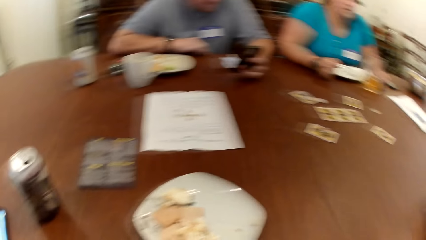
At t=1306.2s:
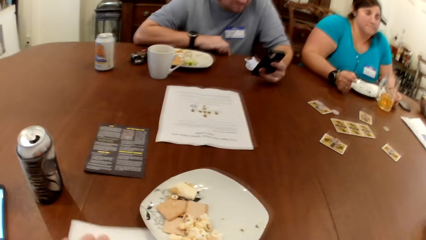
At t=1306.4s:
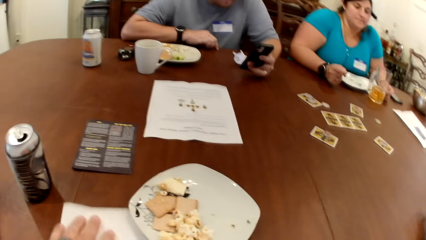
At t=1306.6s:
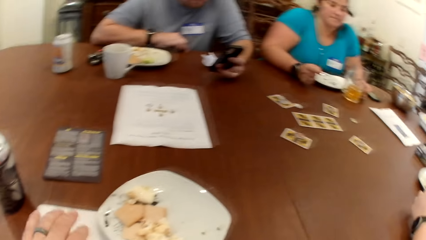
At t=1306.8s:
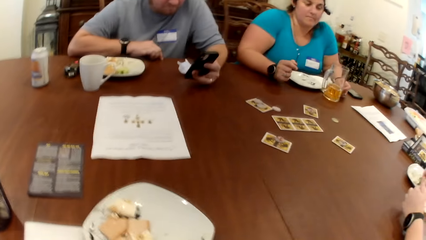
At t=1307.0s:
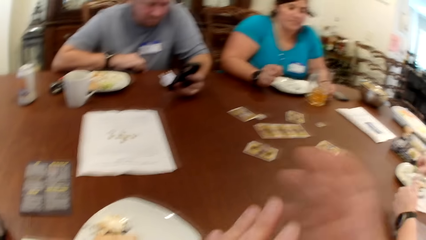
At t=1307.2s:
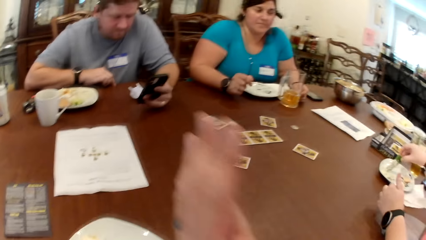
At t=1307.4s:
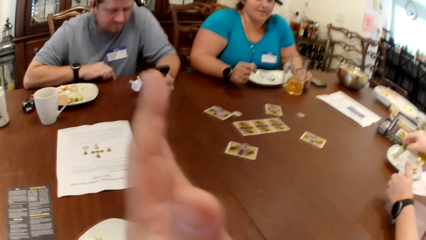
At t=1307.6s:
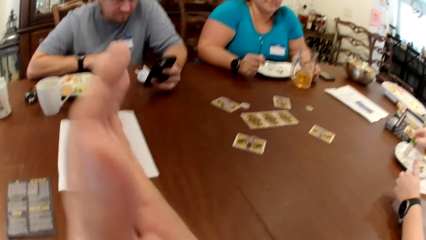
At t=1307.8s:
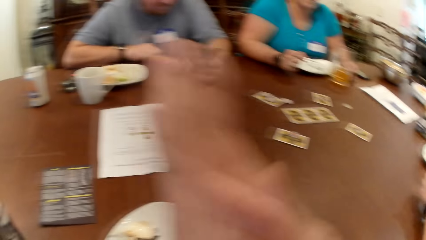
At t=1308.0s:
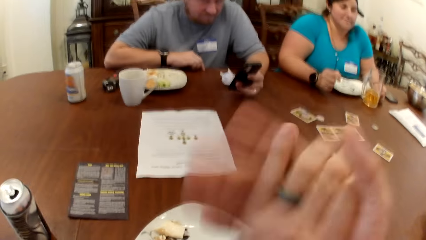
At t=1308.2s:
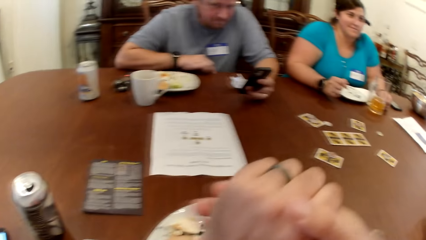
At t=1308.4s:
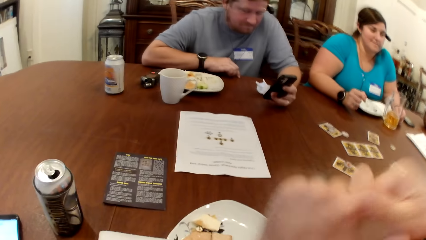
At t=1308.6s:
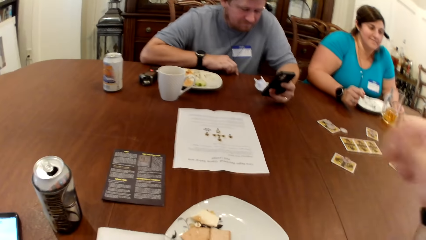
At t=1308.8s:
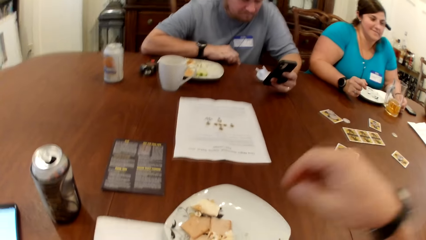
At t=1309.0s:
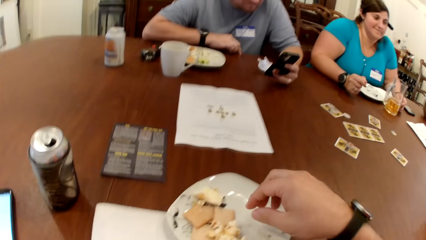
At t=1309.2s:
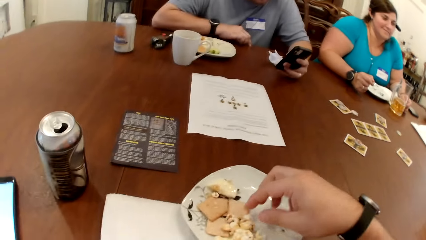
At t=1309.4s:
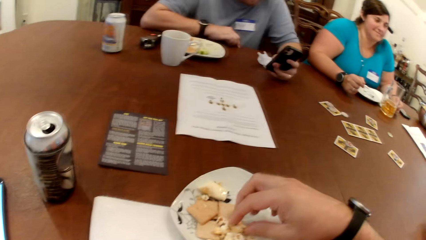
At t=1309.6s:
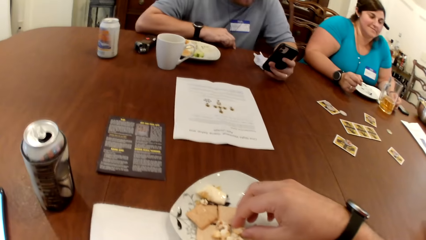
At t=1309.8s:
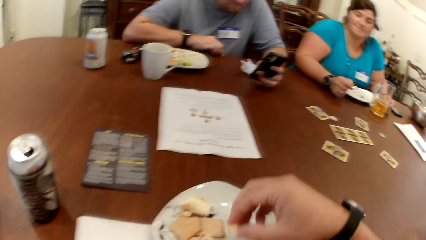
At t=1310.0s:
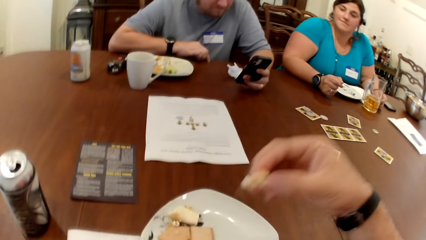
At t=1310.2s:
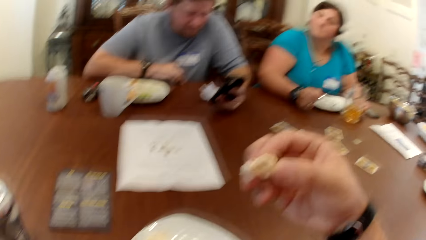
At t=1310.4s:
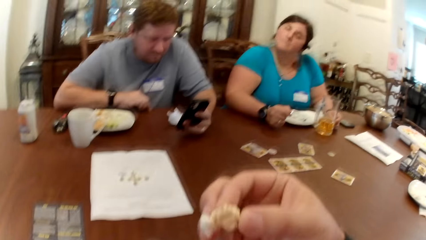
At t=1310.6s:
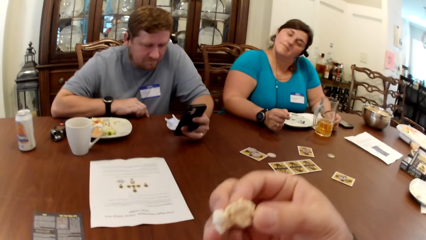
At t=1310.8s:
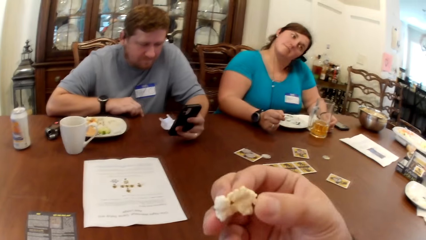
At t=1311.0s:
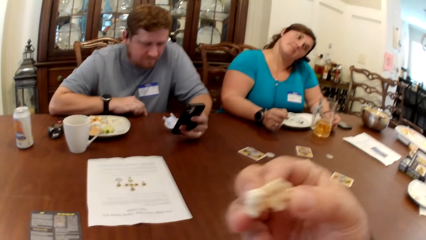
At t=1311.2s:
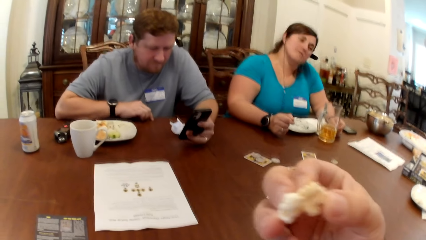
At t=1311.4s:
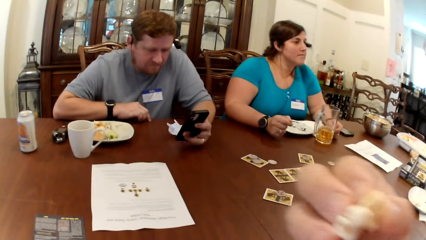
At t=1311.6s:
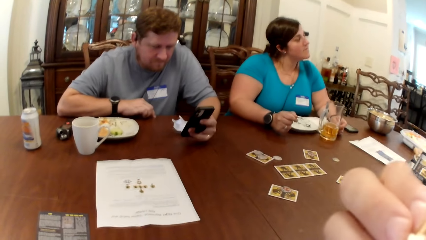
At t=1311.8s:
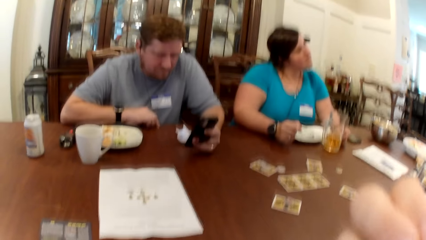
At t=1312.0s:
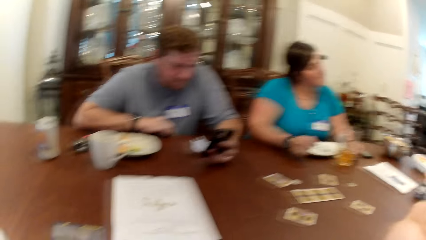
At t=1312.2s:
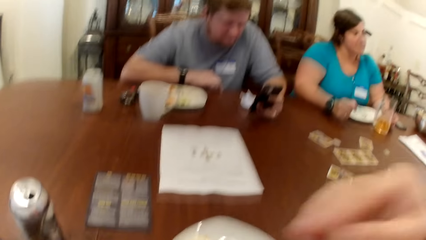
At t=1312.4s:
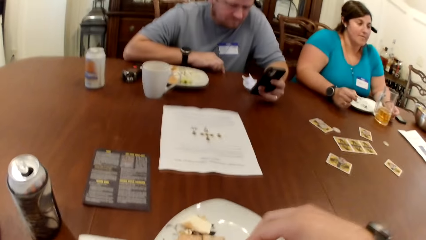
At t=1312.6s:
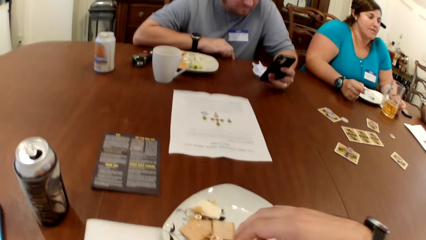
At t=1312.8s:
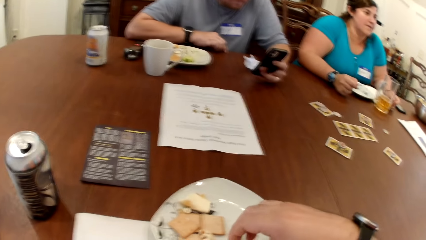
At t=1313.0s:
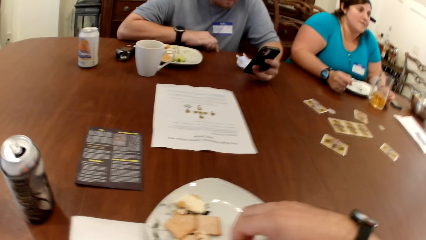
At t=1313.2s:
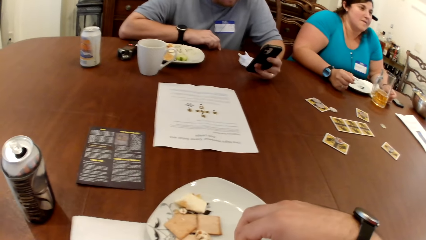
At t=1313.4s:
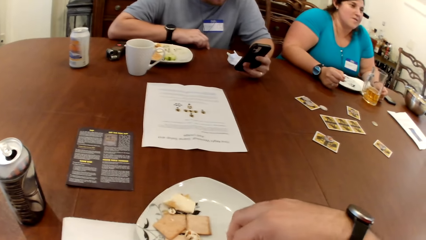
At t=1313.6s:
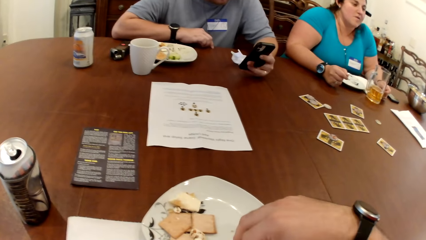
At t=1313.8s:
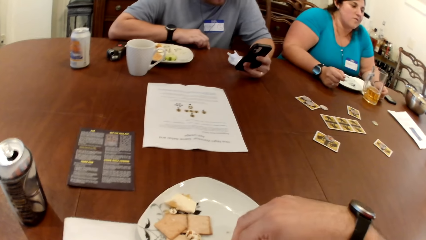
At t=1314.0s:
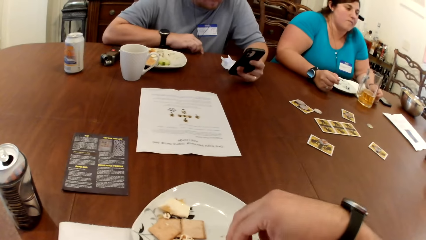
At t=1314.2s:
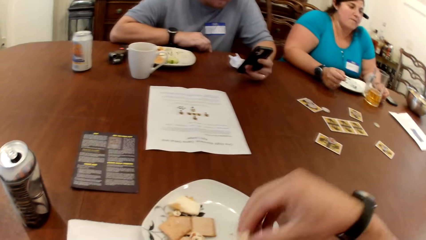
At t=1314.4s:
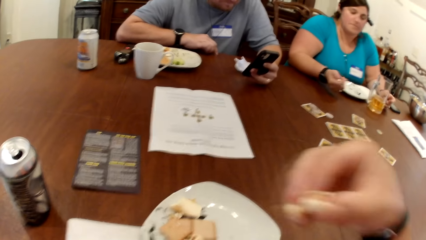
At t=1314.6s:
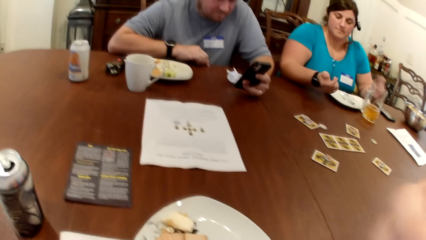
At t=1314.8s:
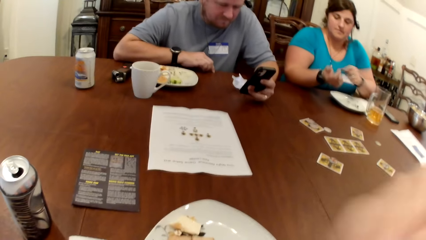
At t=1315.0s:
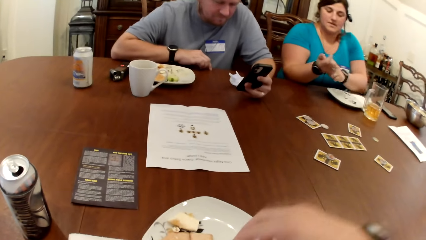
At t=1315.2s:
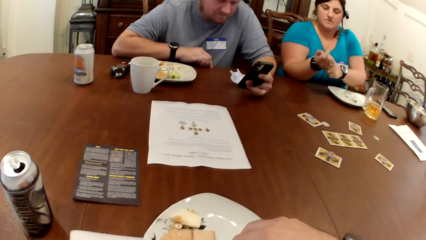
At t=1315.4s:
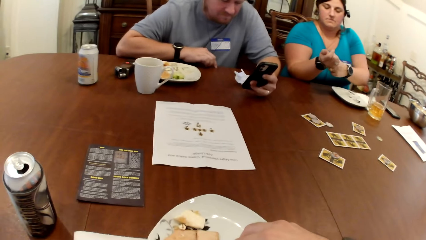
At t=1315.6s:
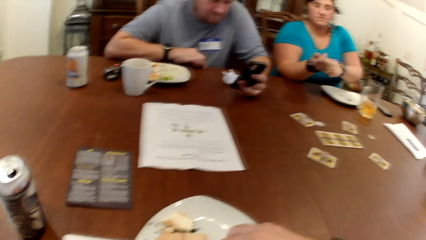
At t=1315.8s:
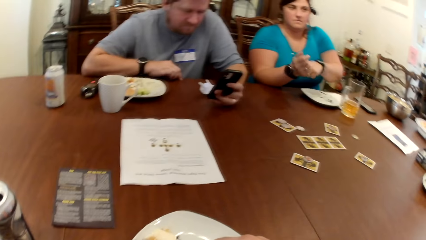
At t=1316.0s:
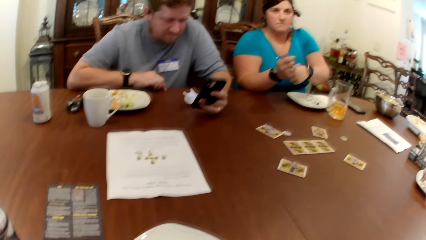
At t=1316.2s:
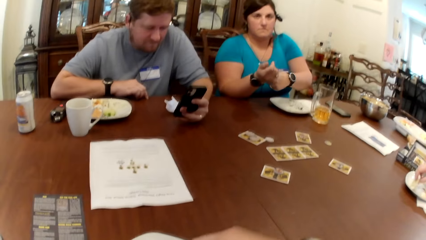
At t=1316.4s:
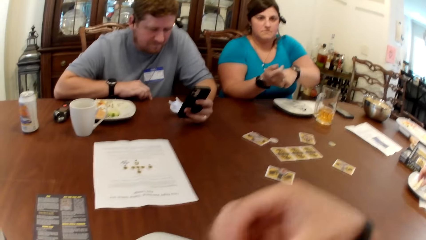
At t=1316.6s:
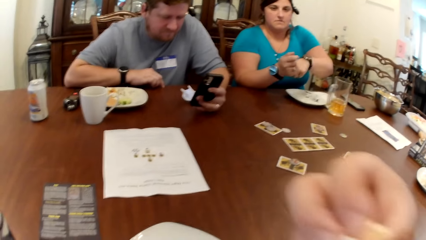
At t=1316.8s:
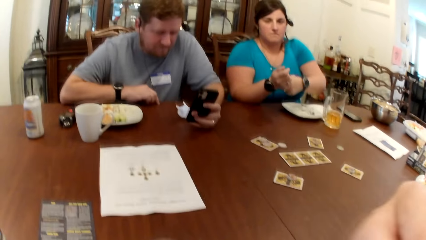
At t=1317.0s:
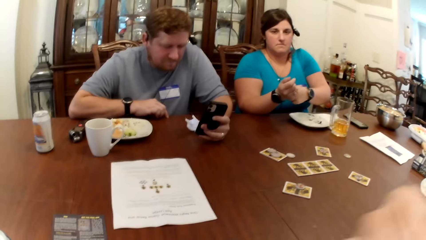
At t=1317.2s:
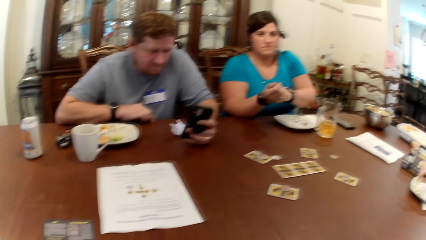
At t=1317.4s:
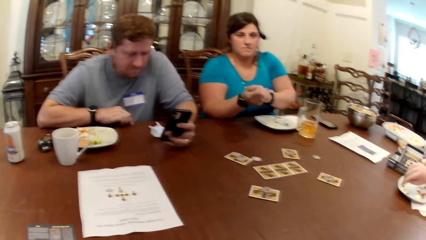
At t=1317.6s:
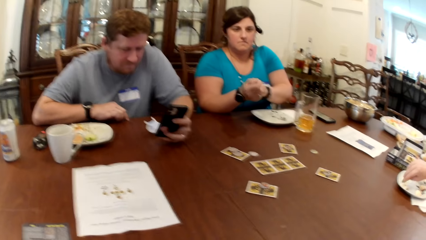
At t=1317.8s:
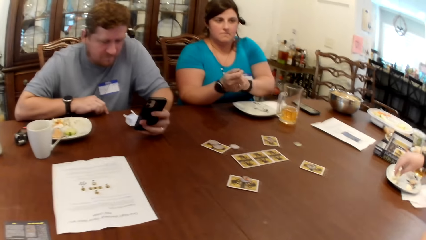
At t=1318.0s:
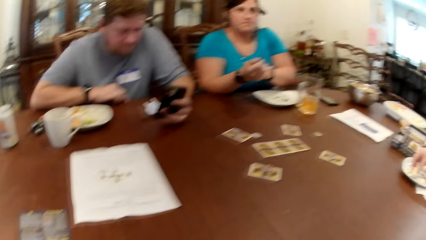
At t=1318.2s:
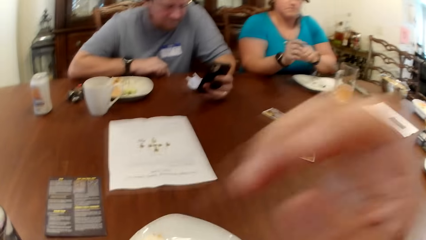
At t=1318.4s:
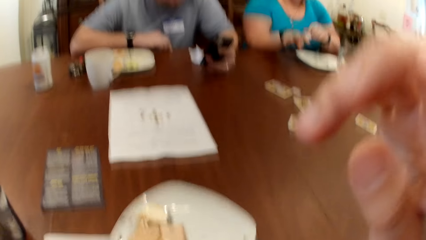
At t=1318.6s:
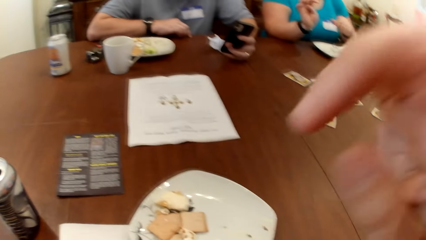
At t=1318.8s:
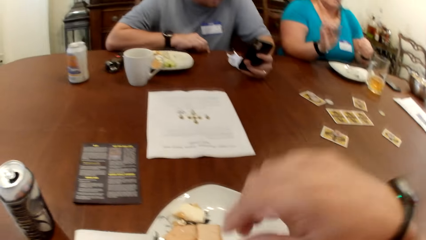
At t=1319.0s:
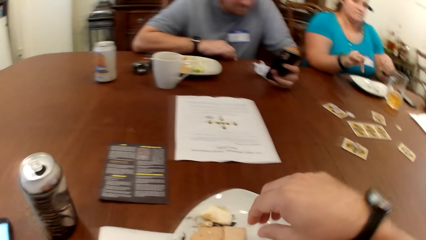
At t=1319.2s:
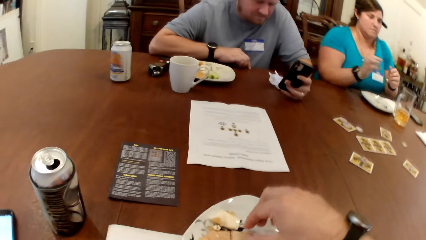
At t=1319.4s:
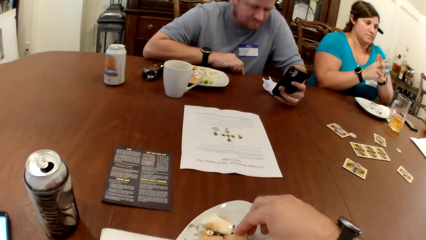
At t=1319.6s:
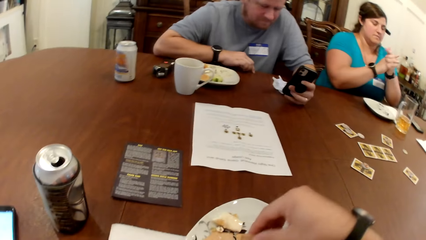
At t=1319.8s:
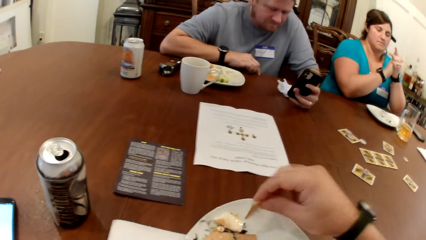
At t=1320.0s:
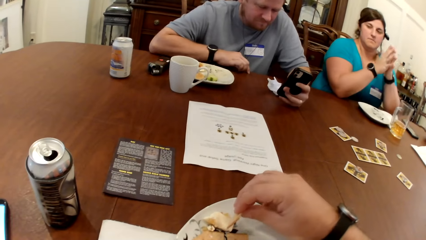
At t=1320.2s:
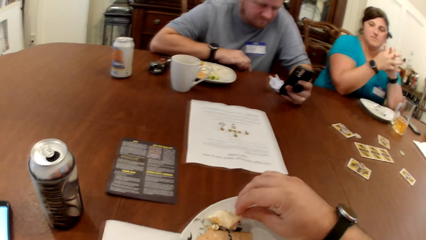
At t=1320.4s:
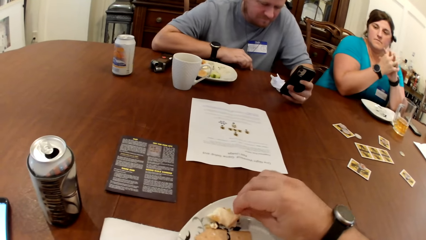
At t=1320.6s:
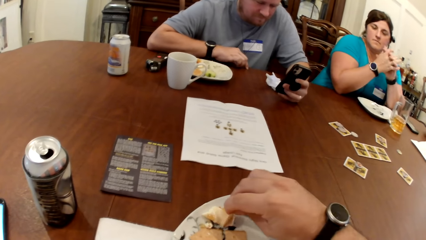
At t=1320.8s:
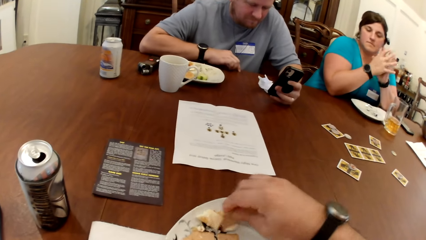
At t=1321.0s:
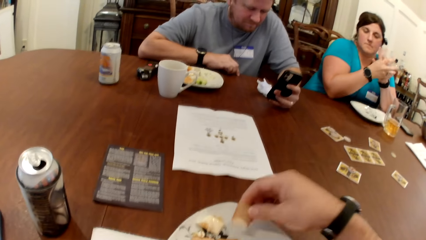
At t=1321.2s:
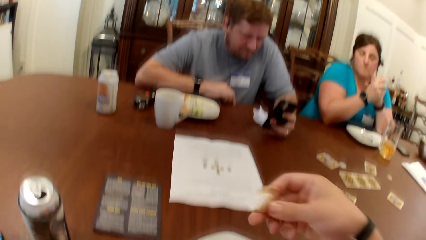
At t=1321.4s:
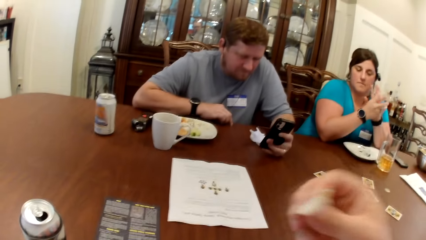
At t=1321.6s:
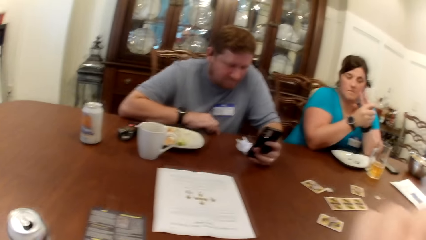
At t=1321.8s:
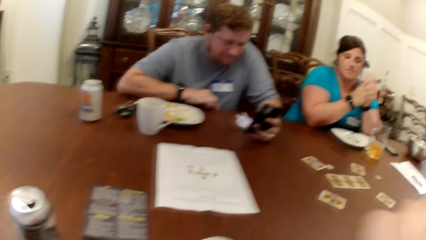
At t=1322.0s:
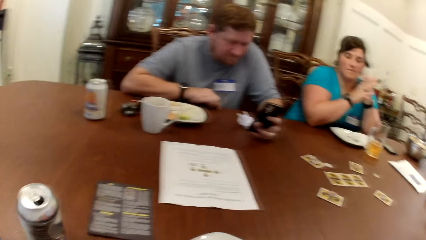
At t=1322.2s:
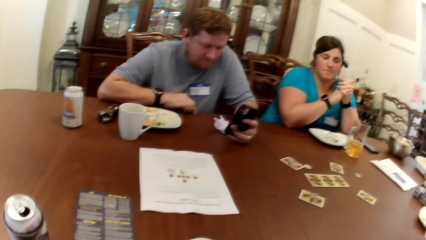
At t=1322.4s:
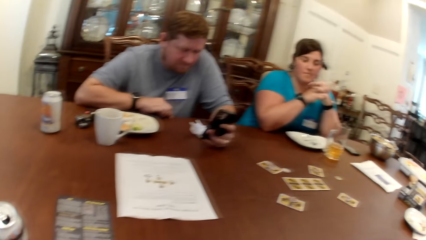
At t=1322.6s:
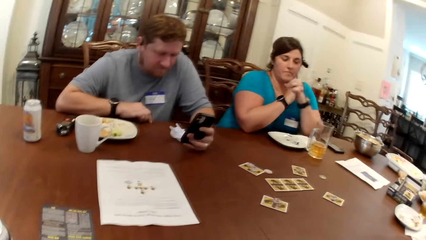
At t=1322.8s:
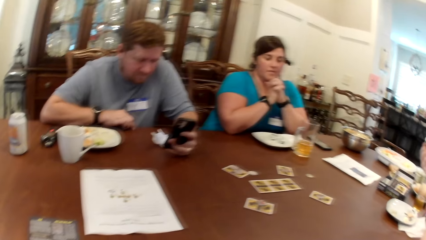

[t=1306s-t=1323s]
The camera wearer places the napkin on the table with his right hand. He rubs his hands together. He points his left hand forward. A woman picks some food from her plate with her right hand. The camera wearer eats some popcorn from his plate with his right hand. He picks food from the plate. Another woman twists her neck to the right and twists her neck to the left. The camera wearer puts food into the mouth. He picks food from the plate. The other woman scratches her right hand with her right hand. The camera wearer touches his face with his right hand. He scoops some veggie dip with the biscuit in his right hand. He picks food from the plate.
